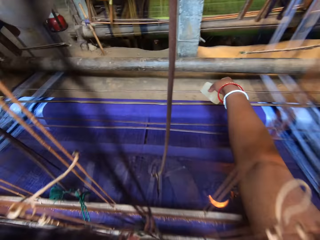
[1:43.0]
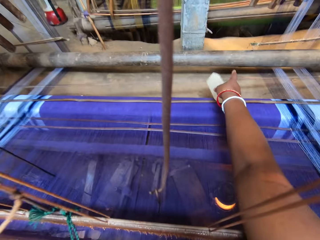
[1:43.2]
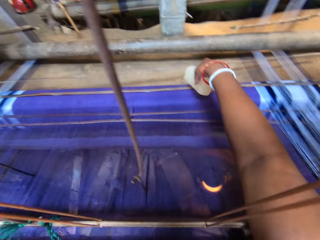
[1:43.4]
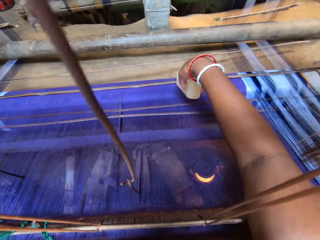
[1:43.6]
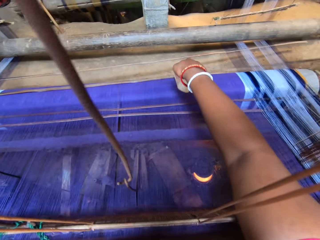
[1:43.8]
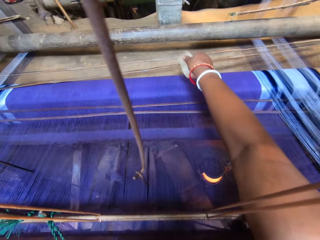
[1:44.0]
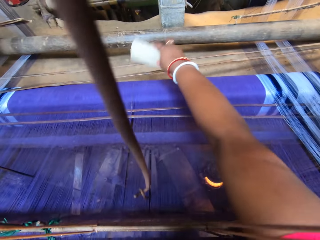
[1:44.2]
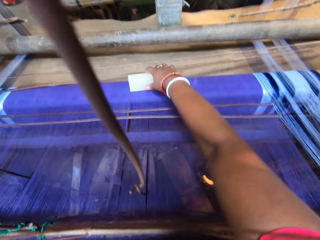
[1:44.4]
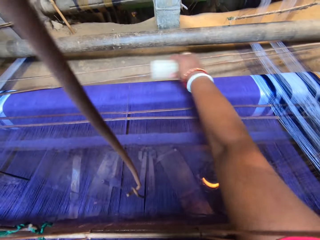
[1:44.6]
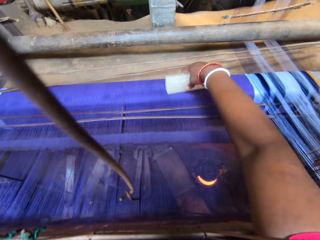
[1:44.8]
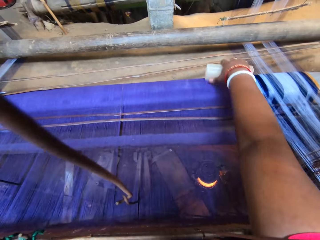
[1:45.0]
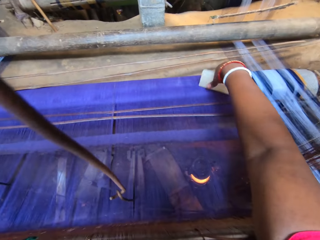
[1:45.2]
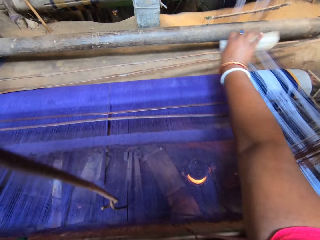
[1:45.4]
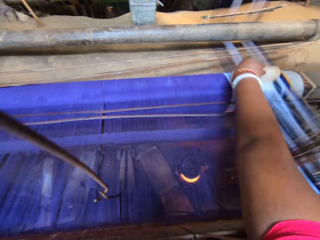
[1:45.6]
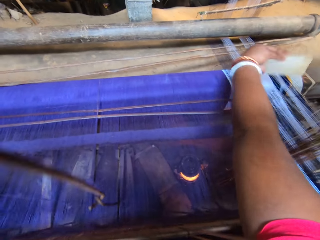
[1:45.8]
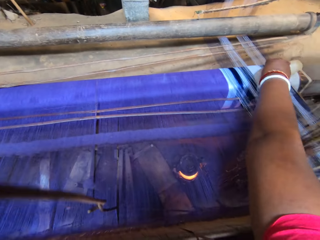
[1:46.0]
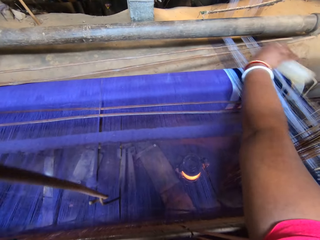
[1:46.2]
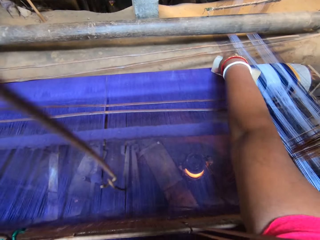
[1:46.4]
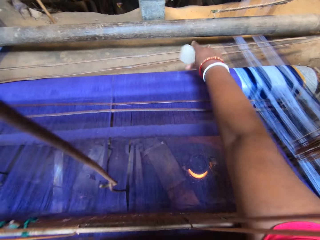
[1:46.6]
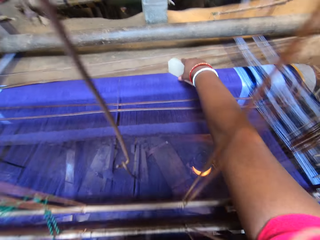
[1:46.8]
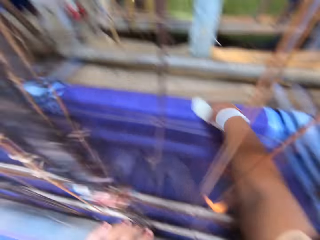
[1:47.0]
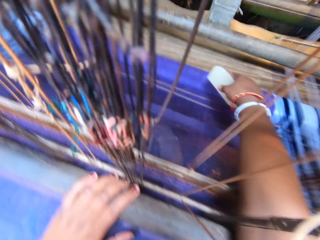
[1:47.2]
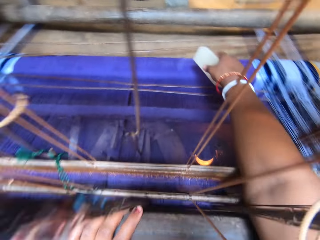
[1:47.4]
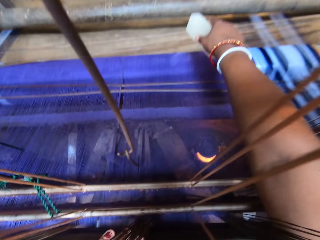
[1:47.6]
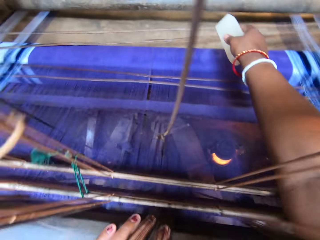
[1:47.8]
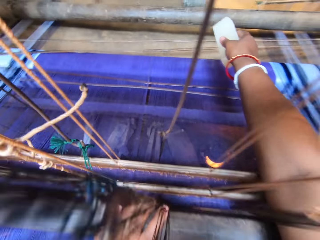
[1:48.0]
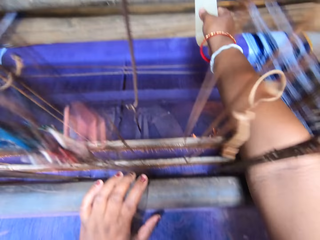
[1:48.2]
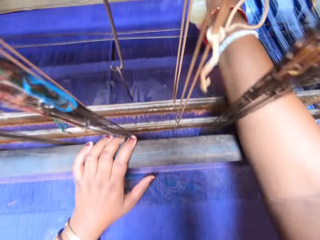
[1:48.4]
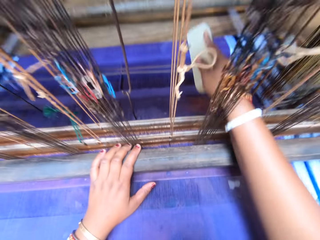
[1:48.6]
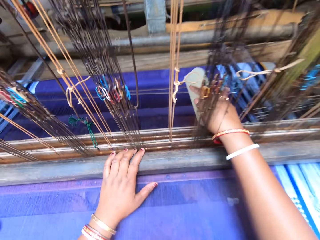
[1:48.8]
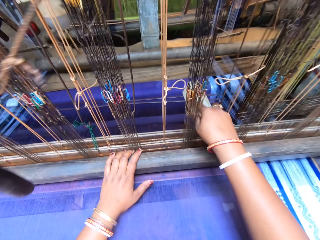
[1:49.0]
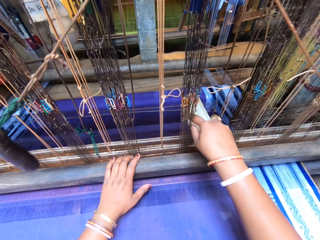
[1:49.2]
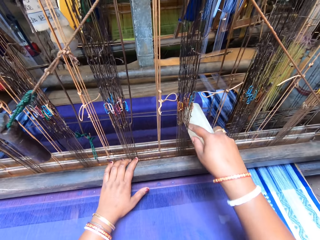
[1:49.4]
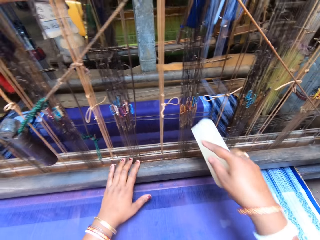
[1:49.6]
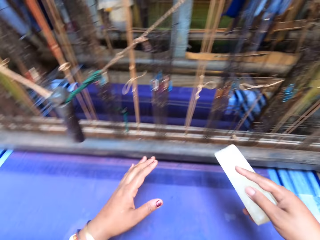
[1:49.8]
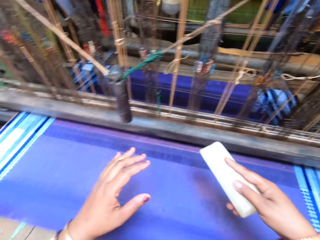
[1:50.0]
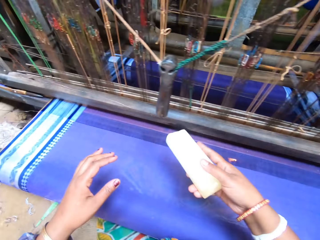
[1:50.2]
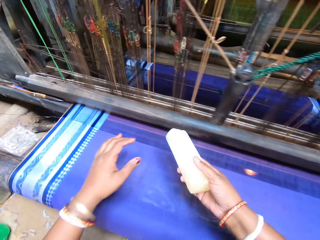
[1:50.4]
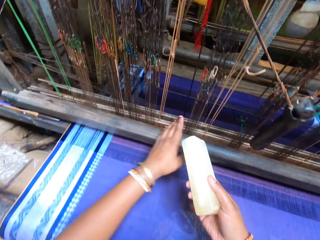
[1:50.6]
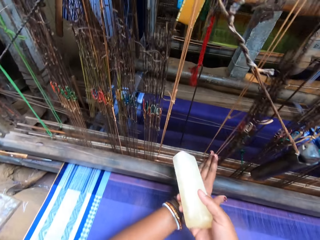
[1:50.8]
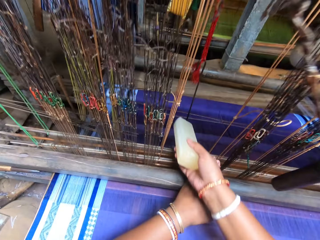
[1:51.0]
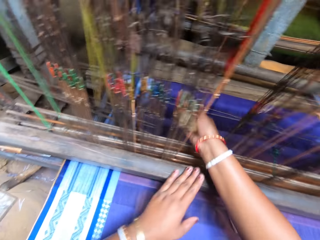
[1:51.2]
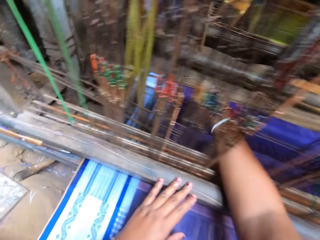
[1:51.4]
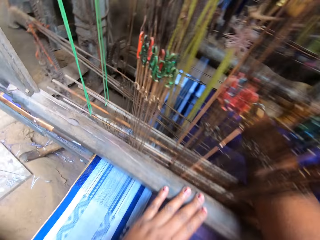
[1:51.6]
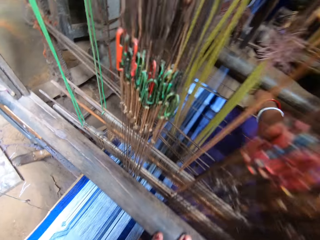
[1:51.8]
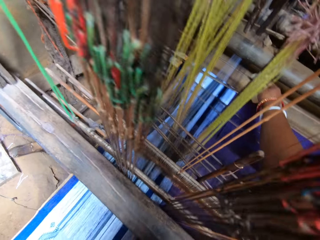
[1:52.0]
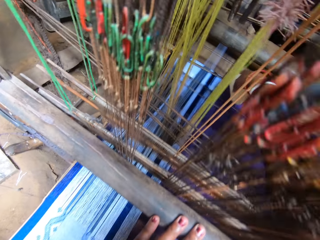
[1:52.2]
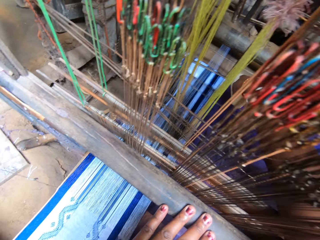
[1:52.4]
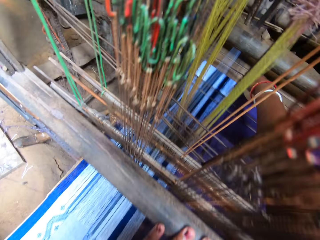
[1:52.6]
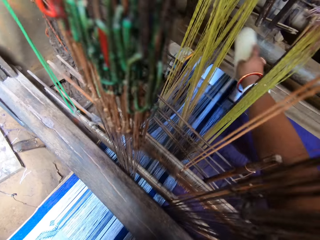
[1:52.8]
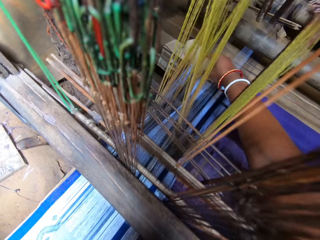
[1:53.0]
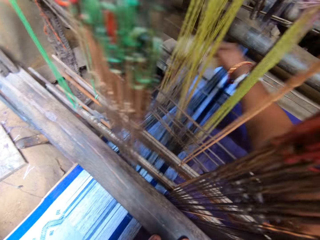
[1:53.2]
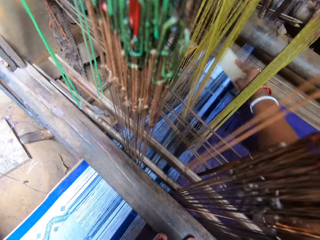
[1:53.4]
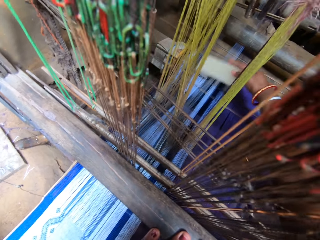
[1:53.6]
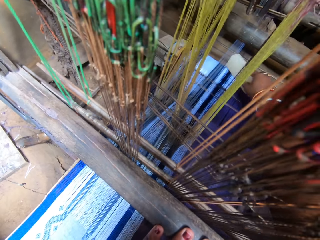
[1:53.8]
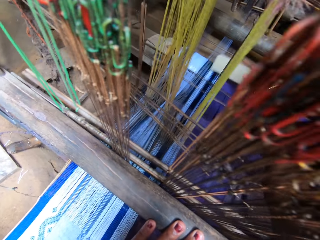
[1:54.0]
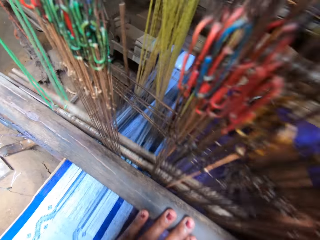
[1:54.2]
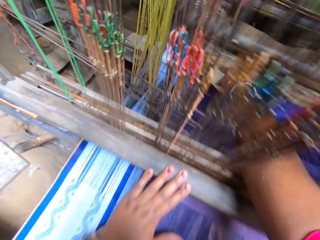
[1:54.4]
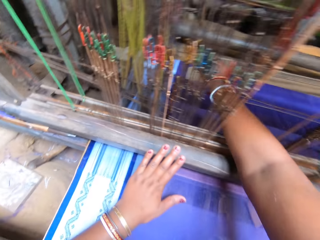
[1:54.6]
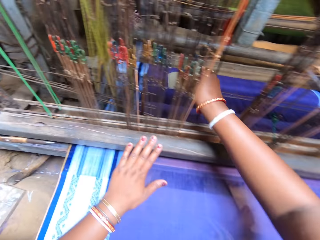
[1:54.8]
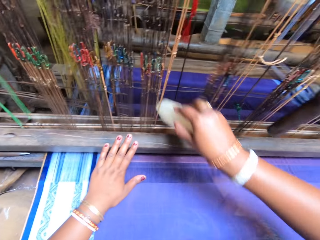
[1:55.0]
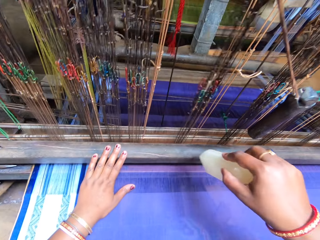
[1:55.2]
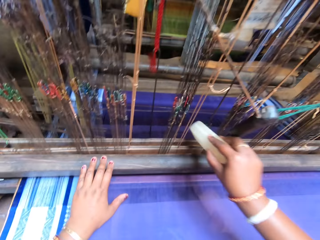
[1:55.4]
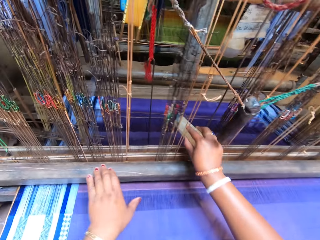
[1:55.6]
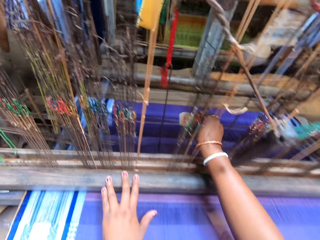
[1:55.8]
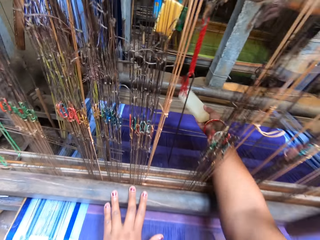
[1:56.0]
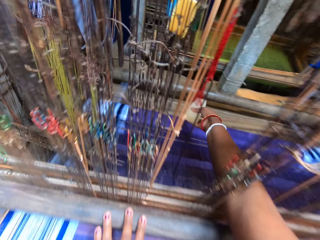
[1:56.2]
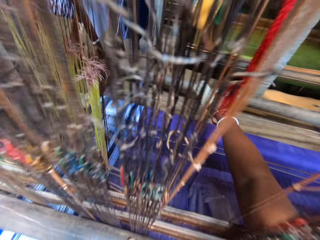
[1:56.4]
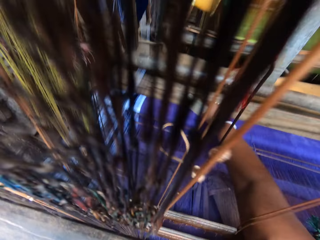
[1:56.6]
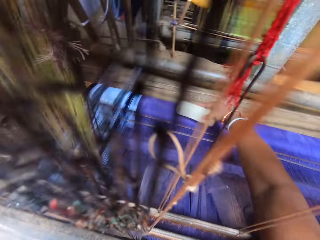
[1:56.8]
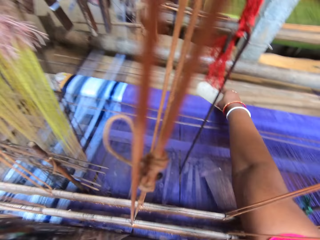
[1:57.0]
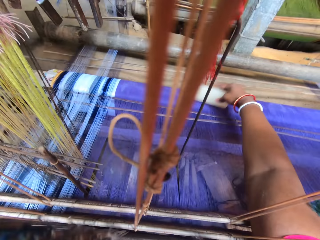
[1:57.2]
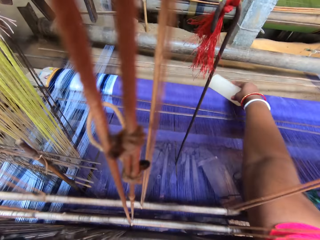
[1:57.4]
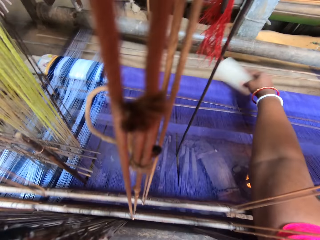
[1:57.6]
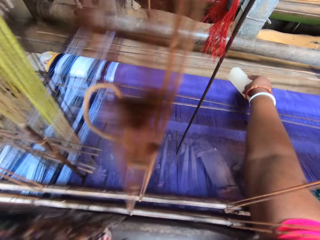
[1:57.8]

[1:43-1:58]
The camera wearer adjusts some weaving yarn with the block in her right hand. She smoothens the weaving yarn with the block in her right hand. She adjusts some weaving yarn with the block in her right hand. She smoothens the weaving yarn with the block in her right hand. She converses with the man.

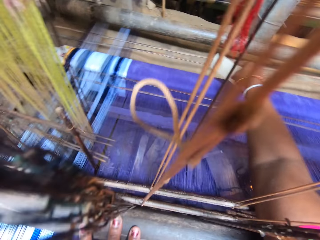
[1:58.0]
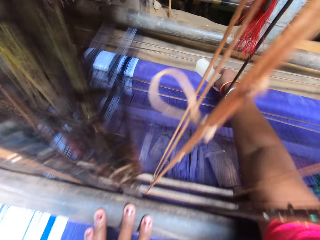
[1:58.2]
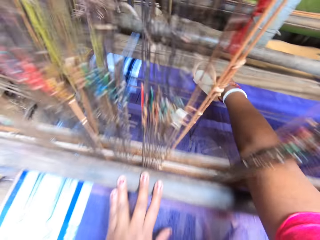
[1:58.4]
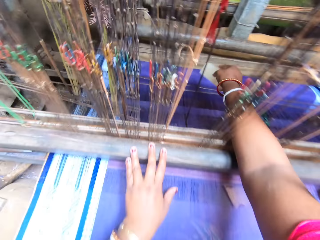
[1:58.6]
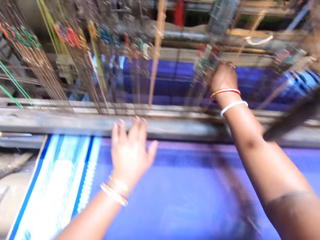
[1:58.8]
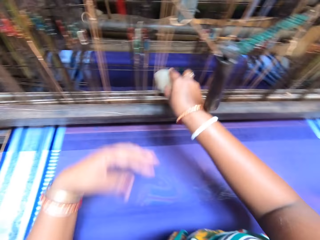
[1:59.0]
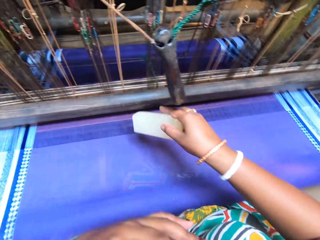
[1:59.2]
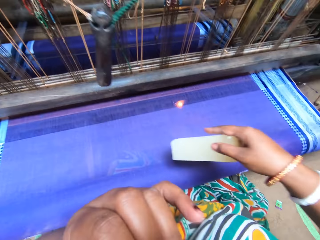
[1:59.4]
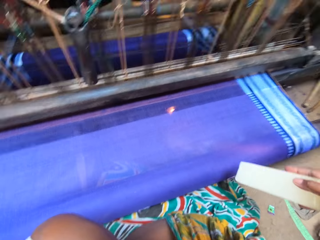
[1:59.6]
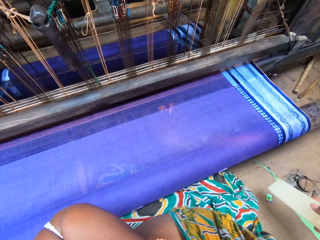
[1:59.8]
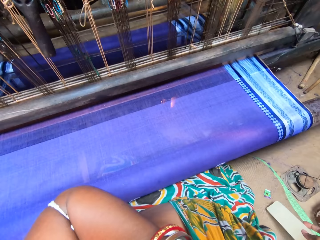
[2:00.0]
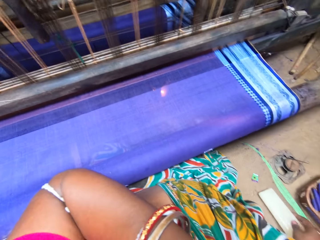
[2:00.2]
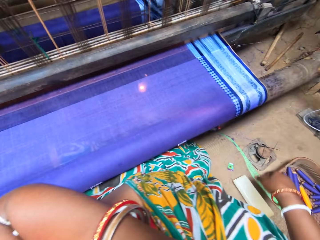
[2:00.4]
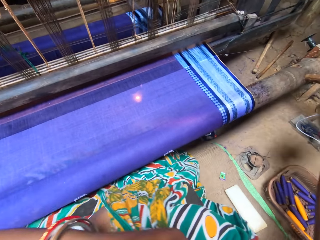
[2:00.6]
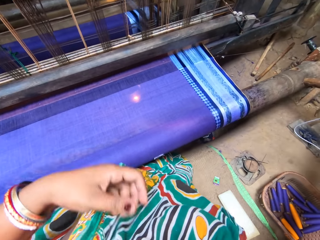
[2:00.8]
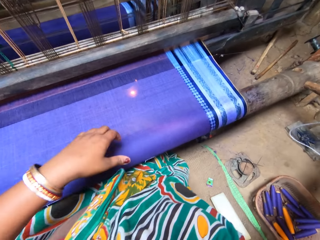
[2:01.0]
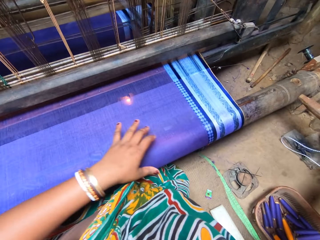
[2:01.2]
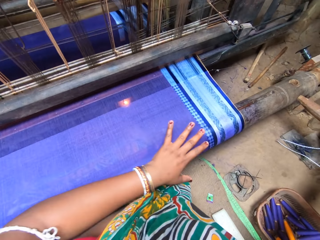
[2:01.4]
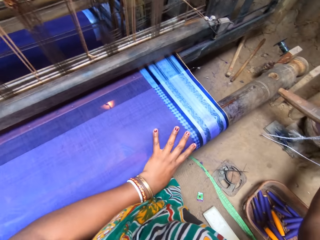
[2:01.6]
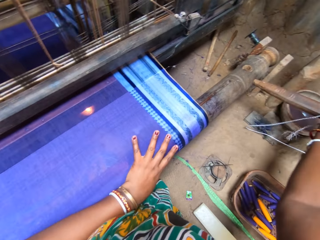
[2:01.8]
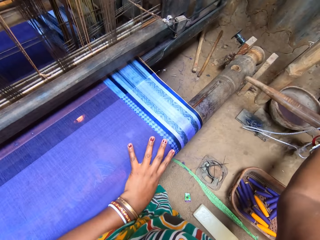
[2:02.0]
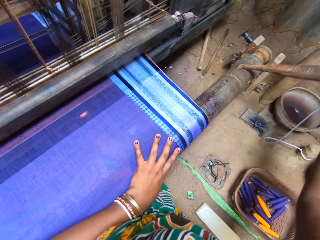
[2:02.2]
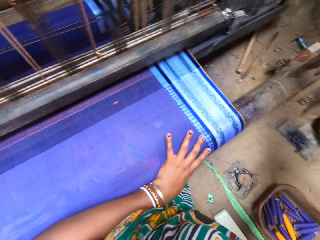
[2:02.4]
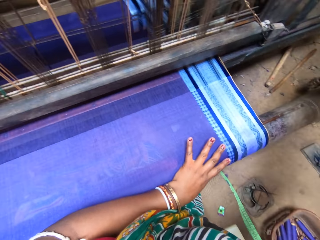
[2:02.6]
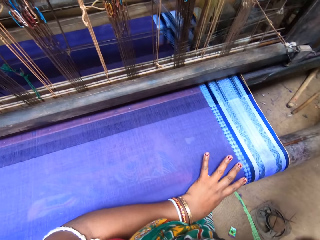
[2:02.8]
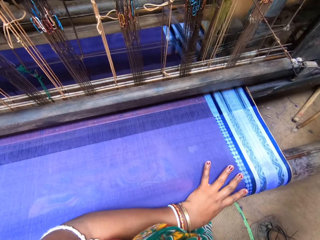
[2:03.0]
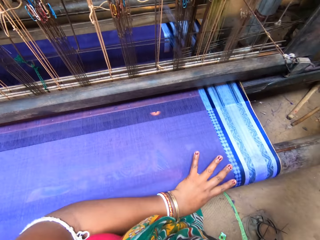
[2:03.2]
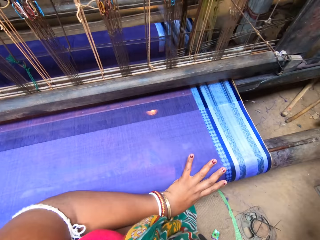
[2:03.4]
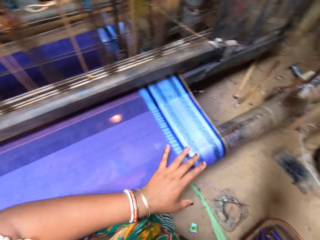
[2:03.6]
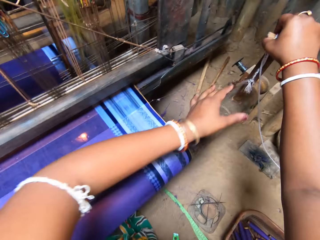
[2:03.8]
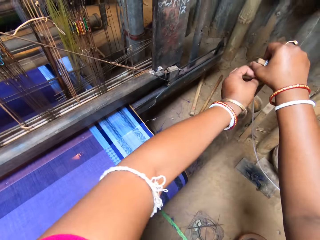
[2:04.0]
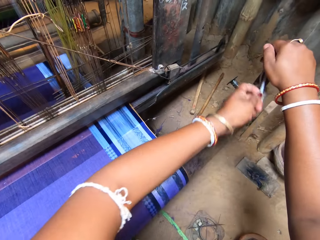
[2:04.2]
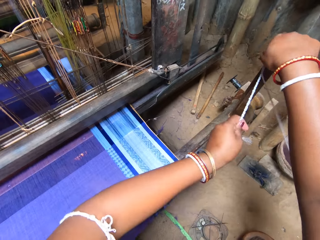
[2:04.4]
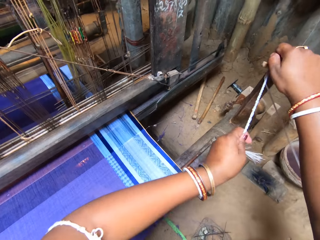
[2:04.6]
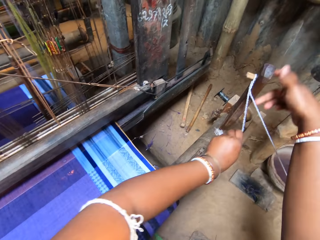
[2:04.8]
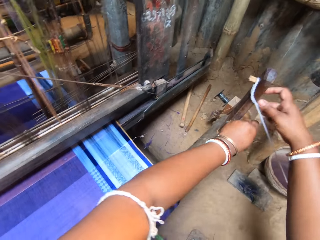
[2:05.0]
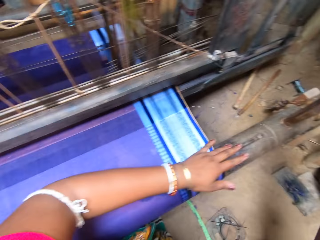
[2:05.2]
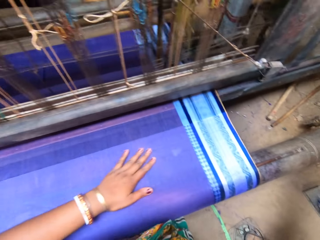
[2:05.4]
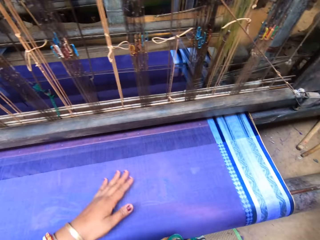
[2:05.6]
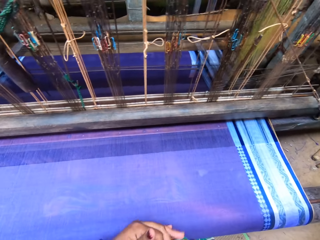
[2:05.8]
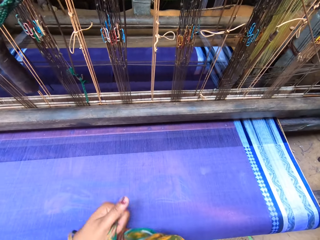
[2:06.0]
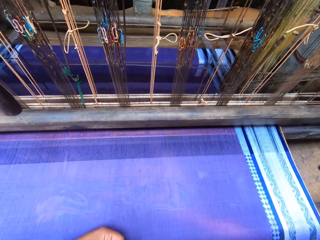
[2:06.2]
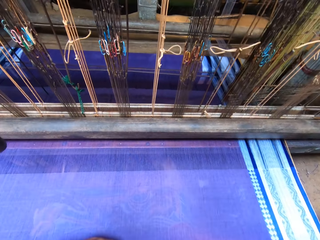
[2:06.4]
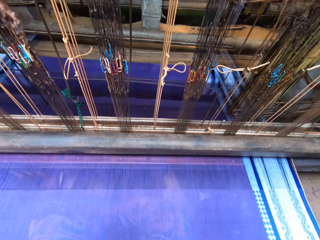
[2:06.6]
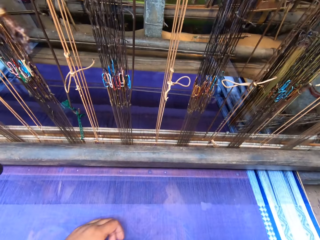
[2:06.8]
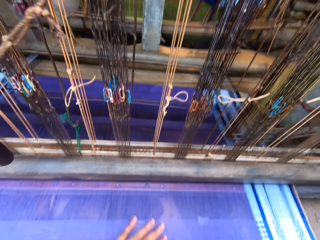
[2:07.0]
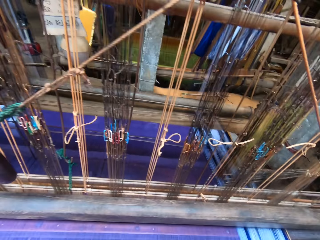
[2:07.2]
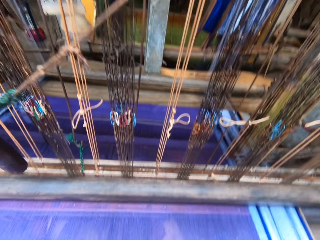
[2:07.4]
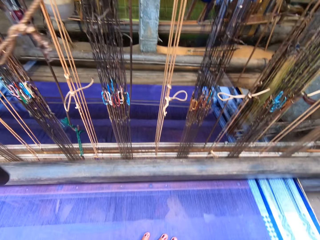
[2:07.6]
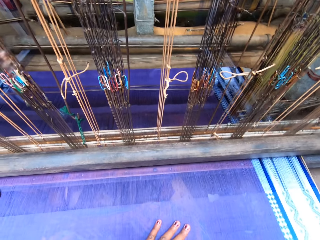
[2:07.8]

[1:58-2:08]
The camera wearer places the block in her right hand on a mat. She takes out the loom shuttle from the hand loom with her right hand. She fixes the loom shuttle into the hand loom with her right hand. She ties the rope on the loom shuttle with both hands.
